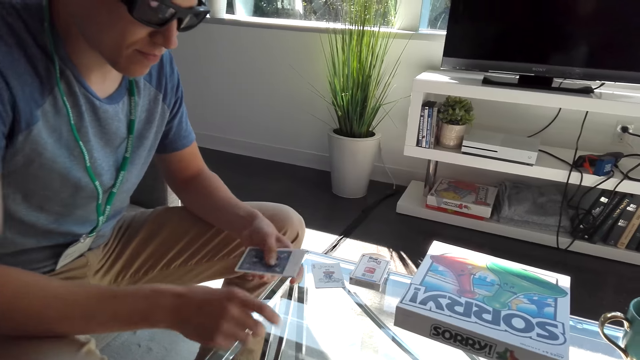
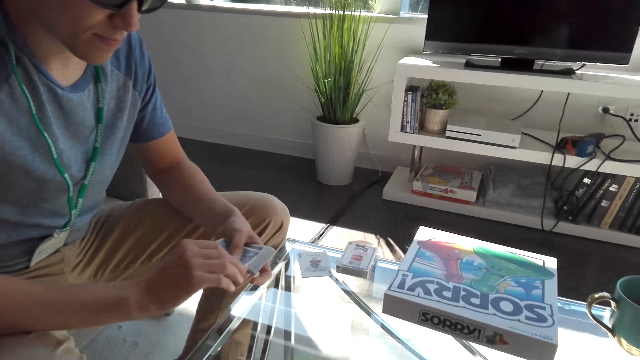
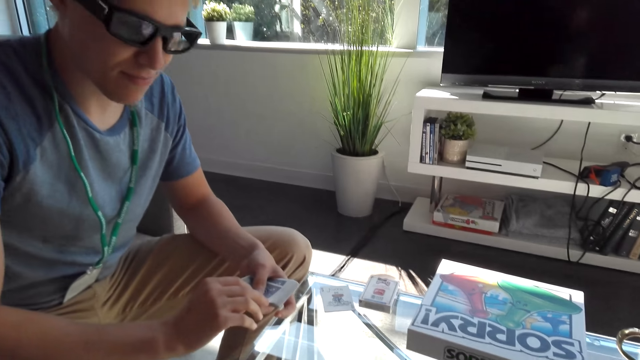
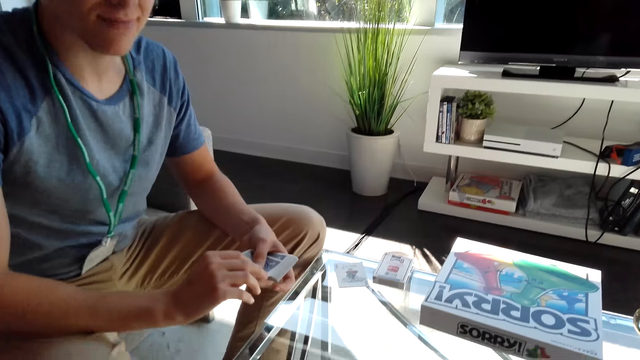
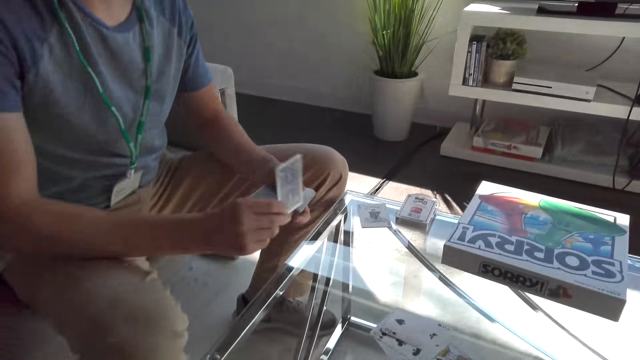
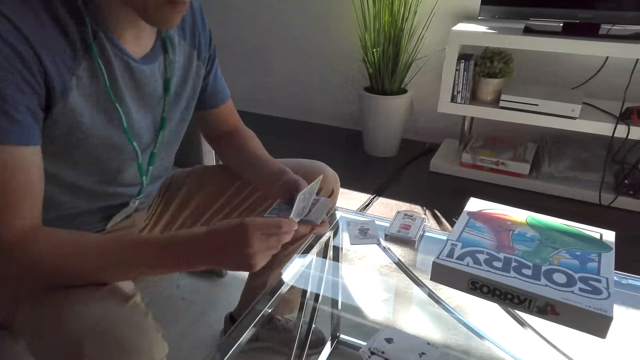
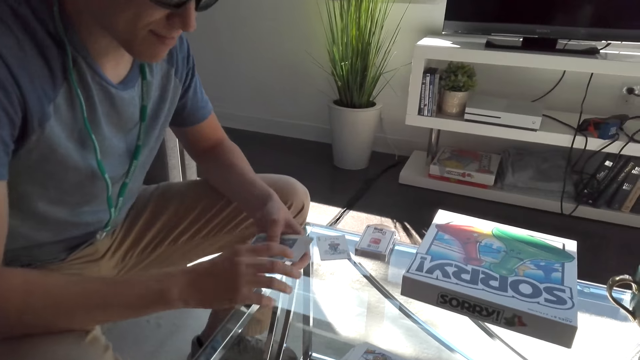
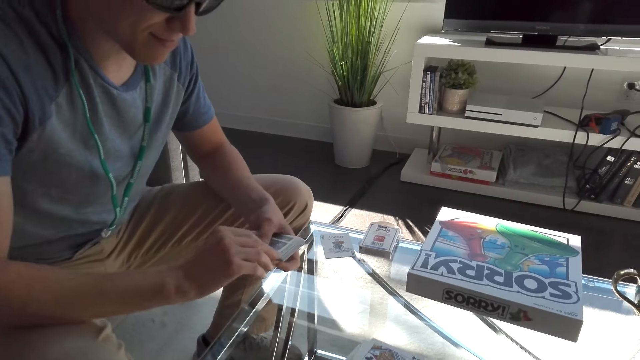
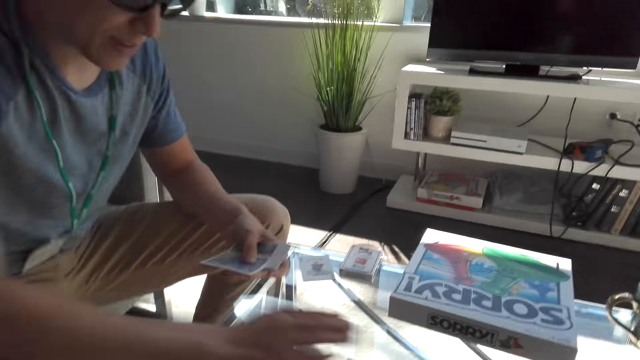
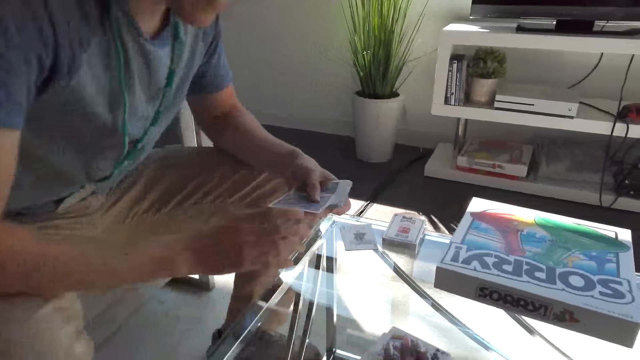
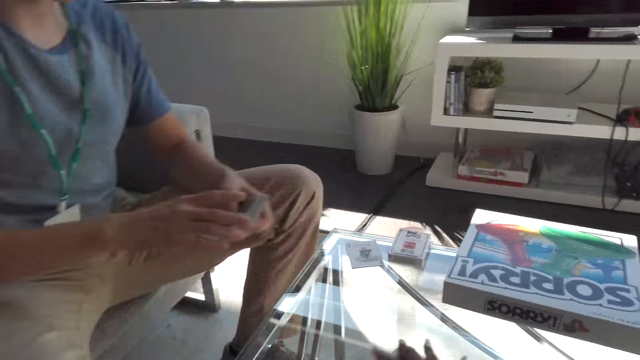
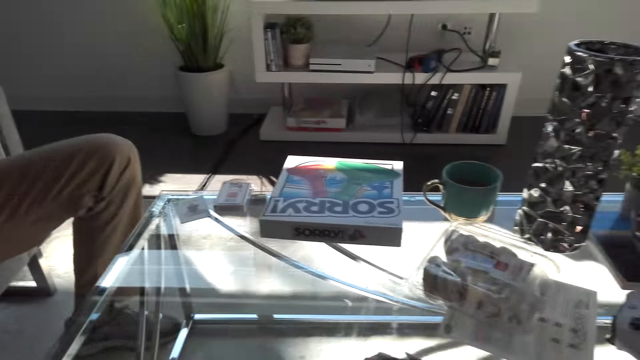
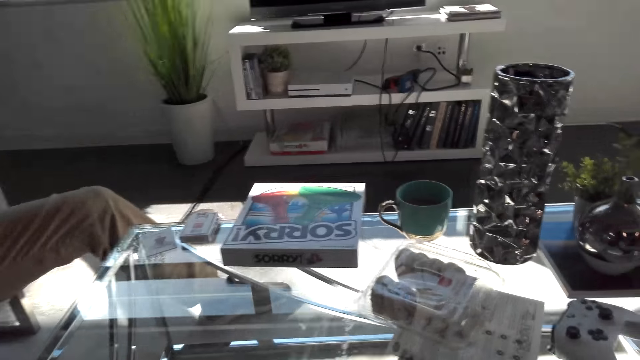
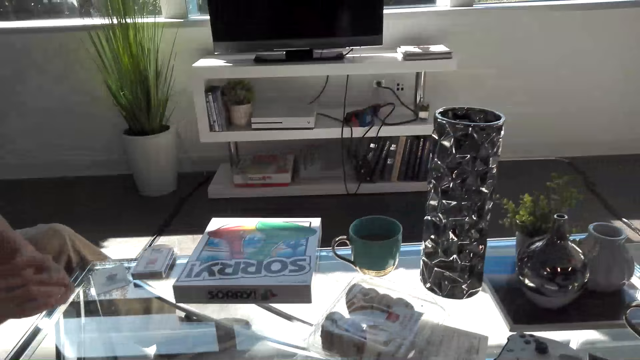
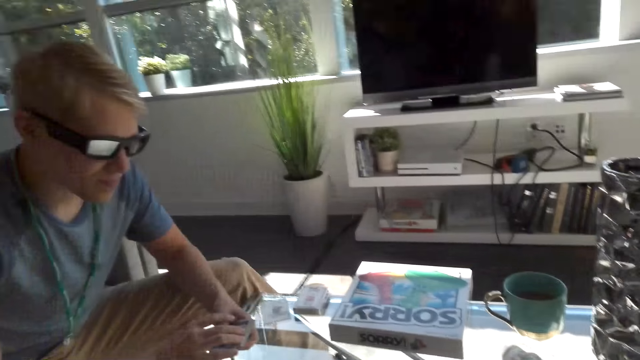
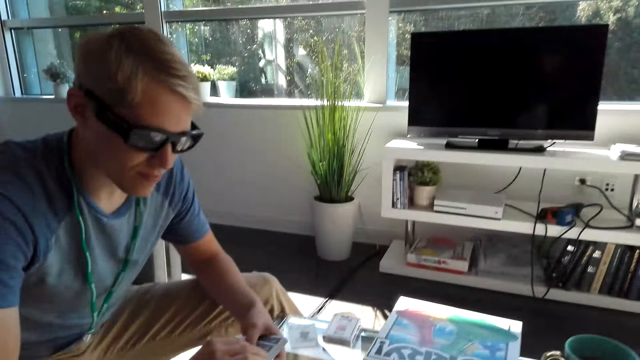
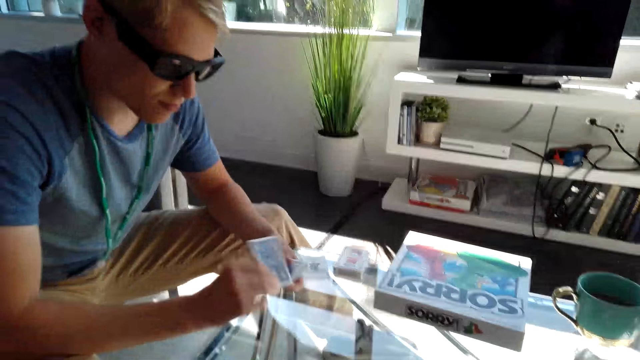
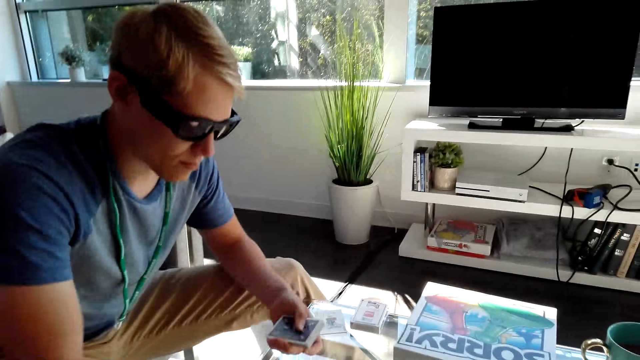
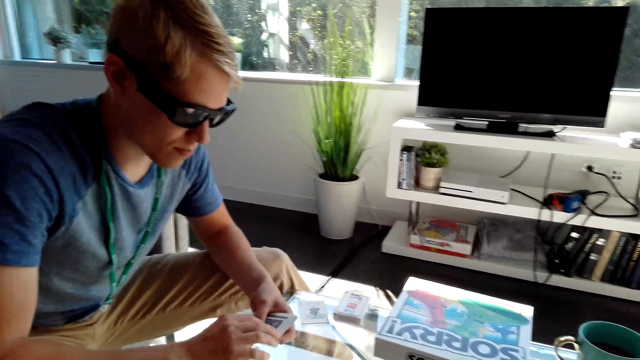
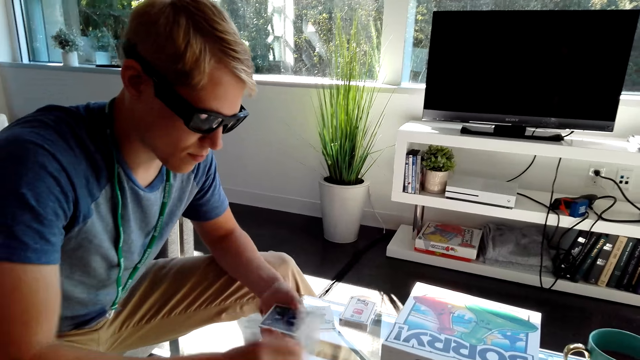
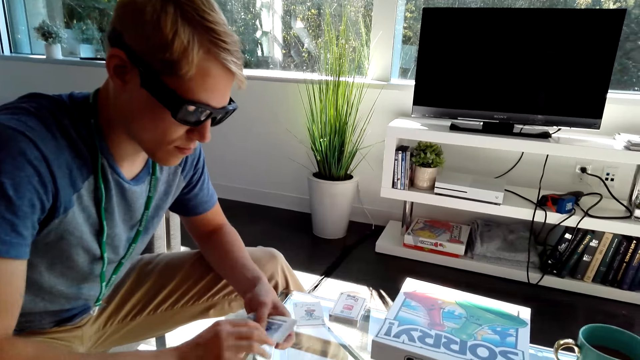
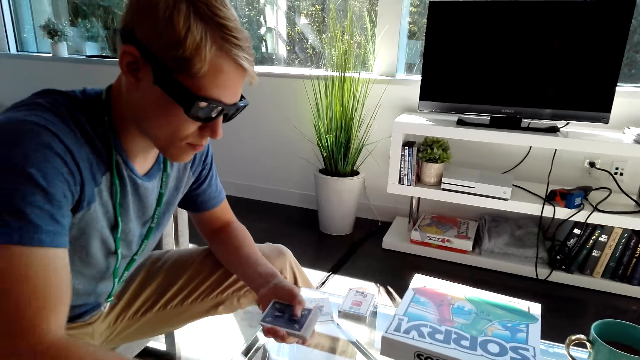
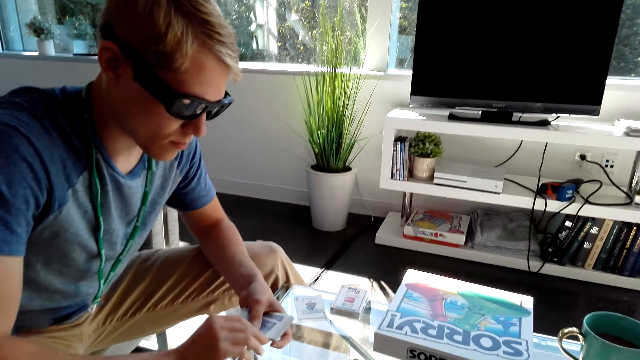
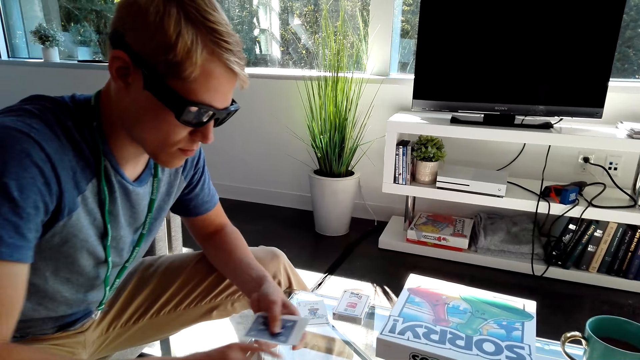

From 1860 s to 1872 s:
The camera wearer picks up cards from the table. A male holds the cards with both hands. The male shares the cards on the table.

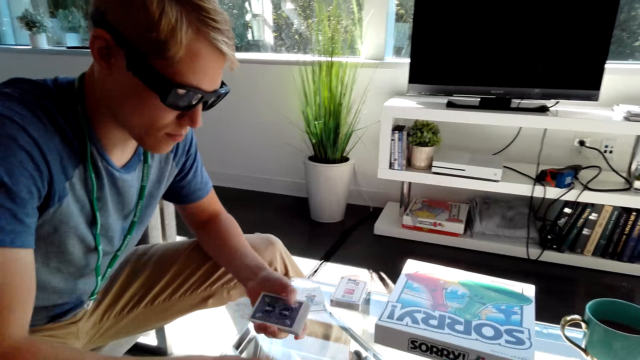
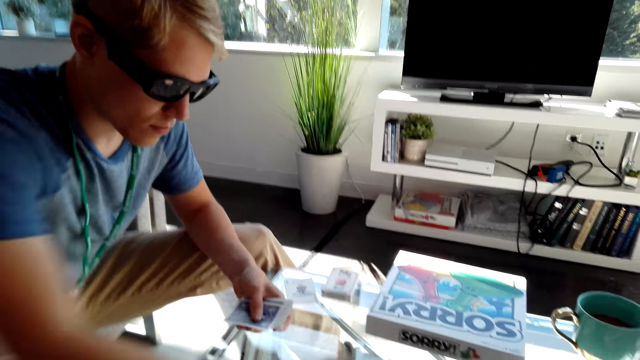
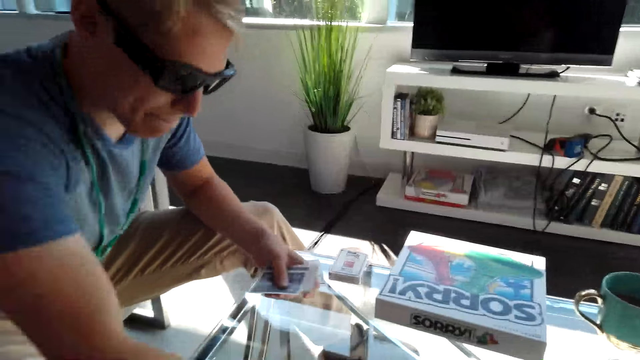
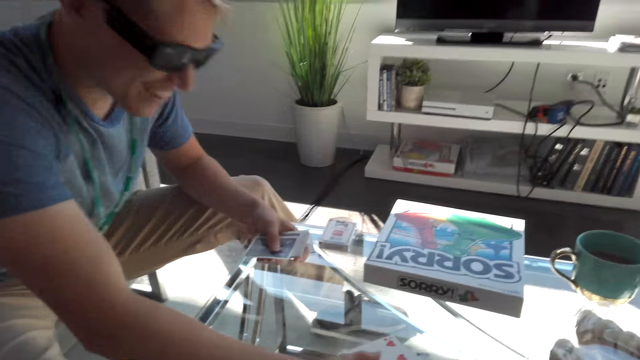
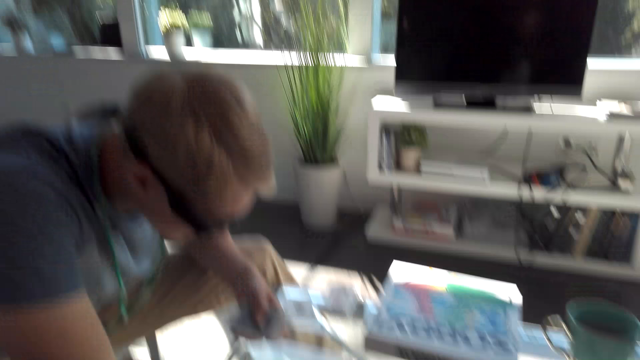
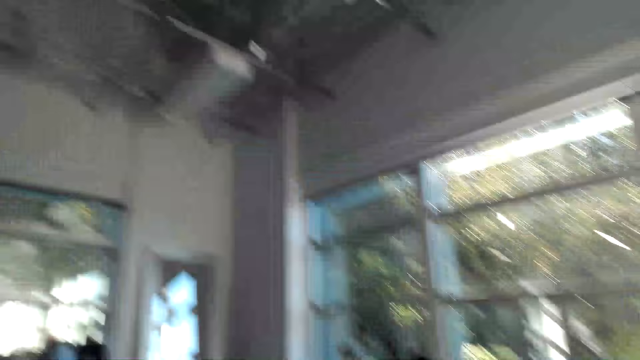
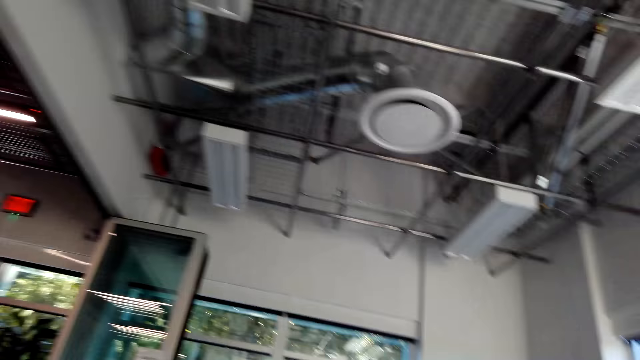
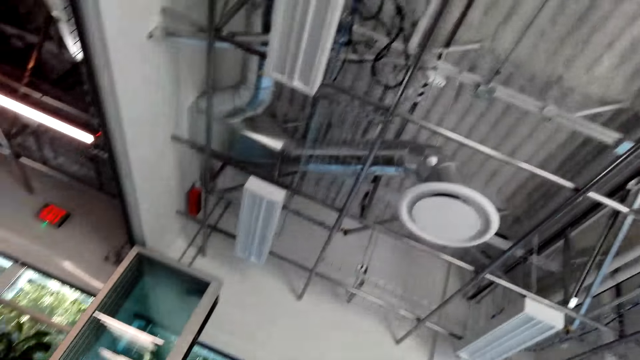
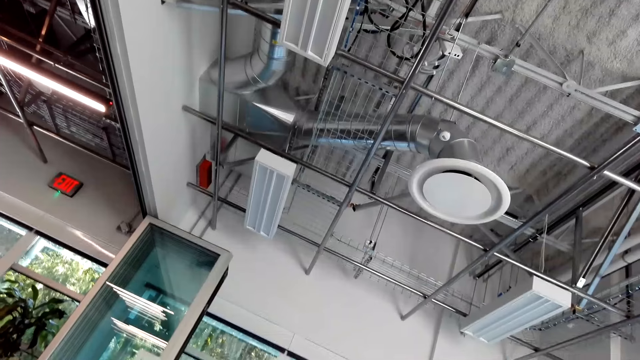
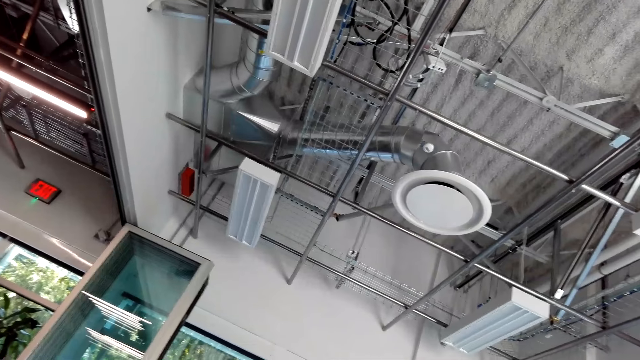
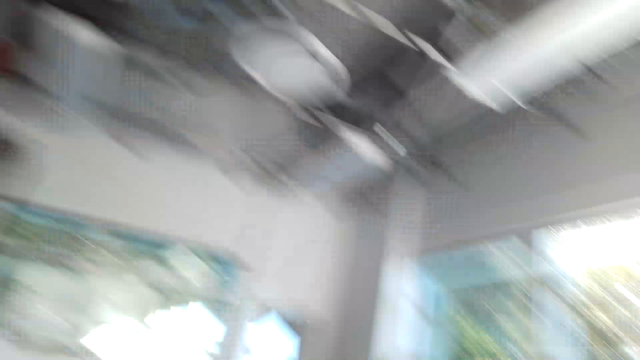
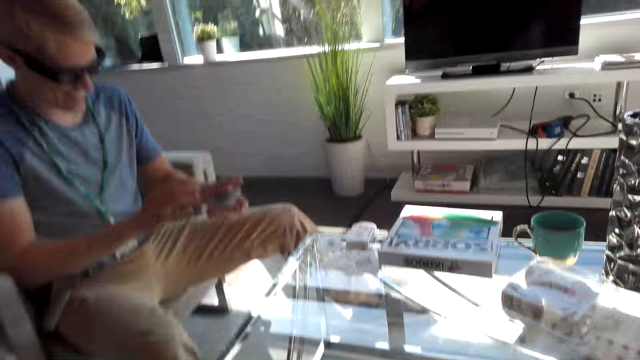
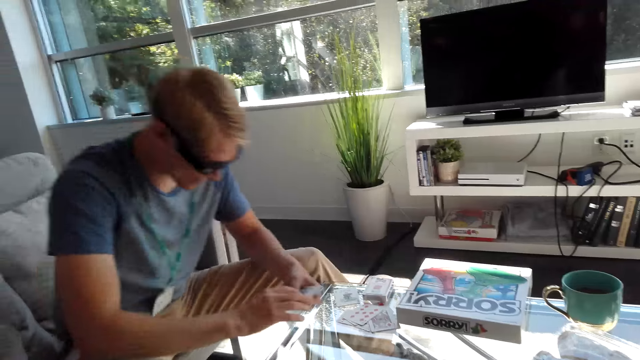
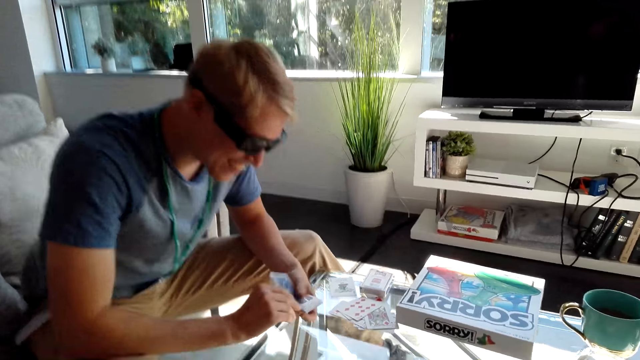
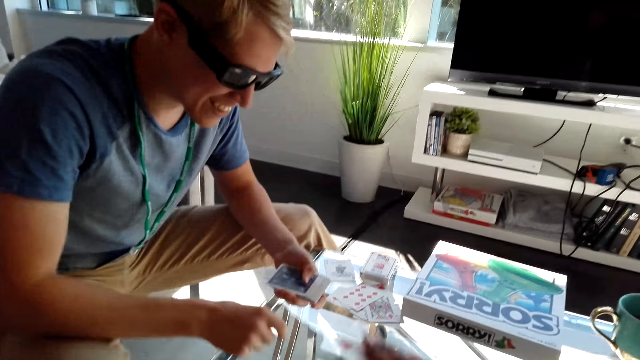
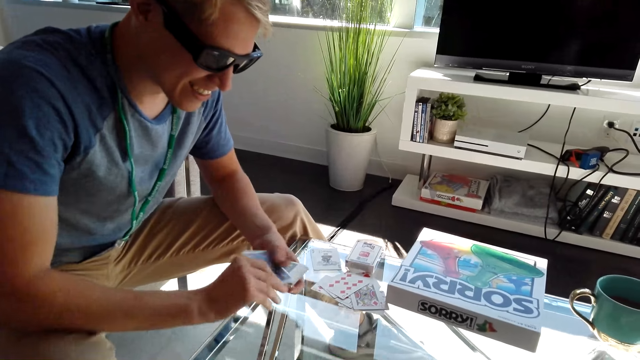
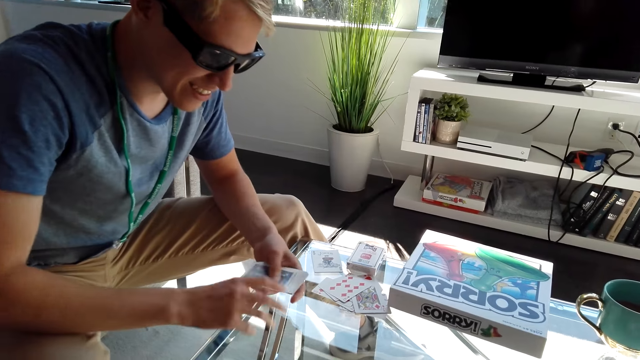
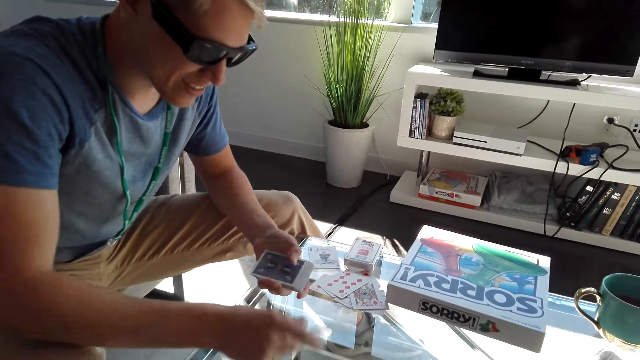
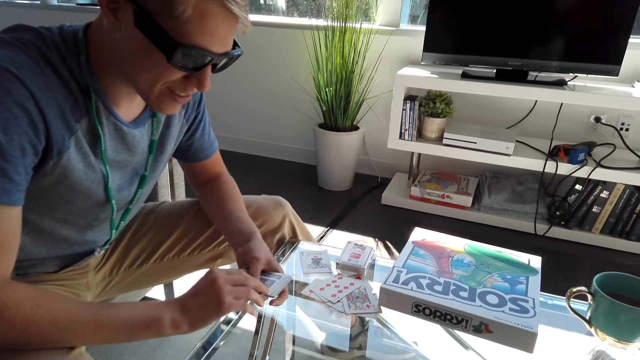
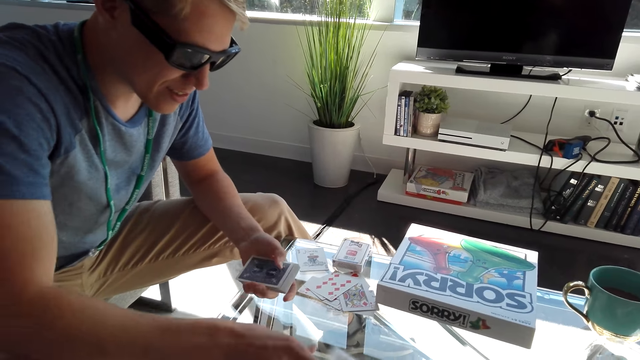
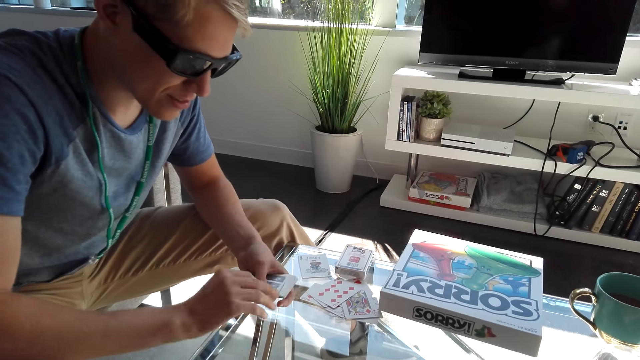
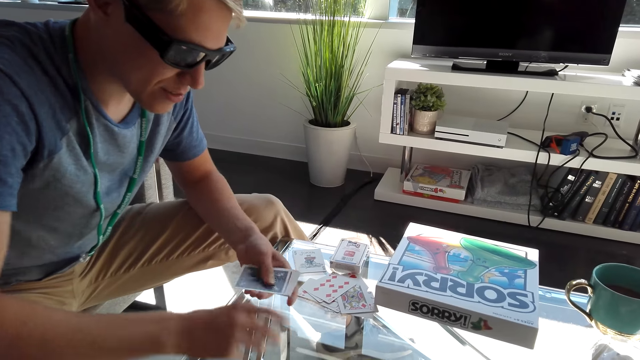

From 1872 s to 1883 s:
A male places his hand on the table and takes the cards from the table. The camera wearer converses with the male. They look around the house. The male shares the cards on the table.
